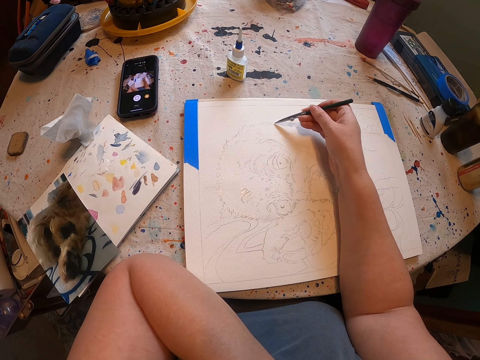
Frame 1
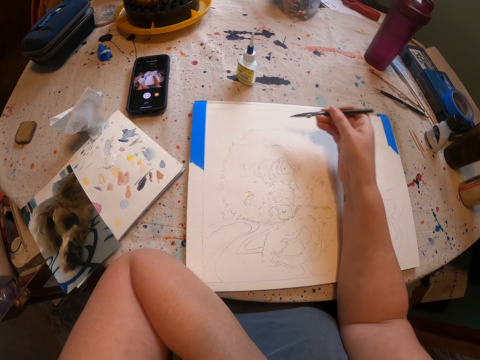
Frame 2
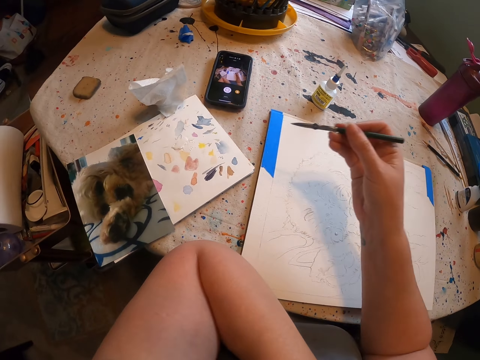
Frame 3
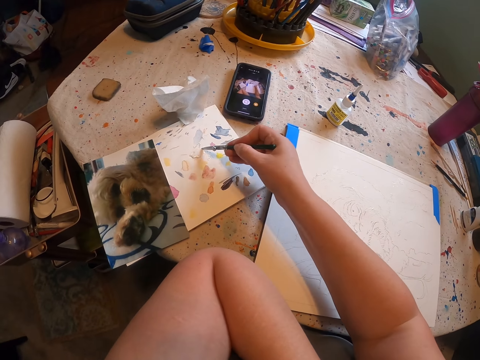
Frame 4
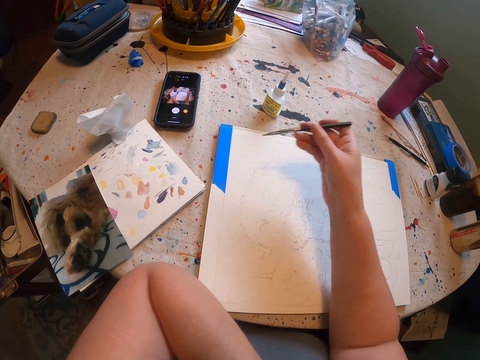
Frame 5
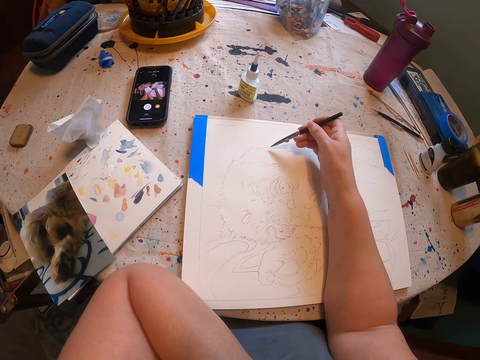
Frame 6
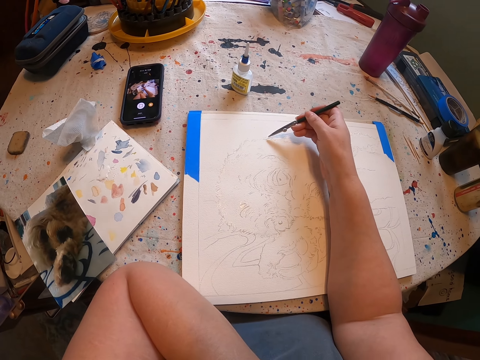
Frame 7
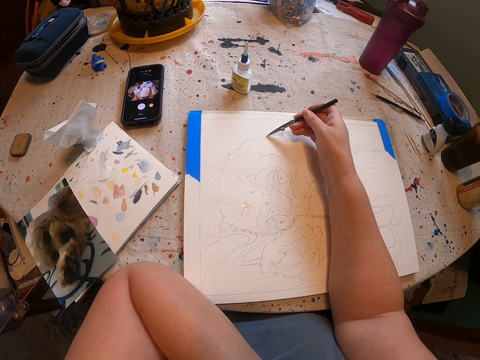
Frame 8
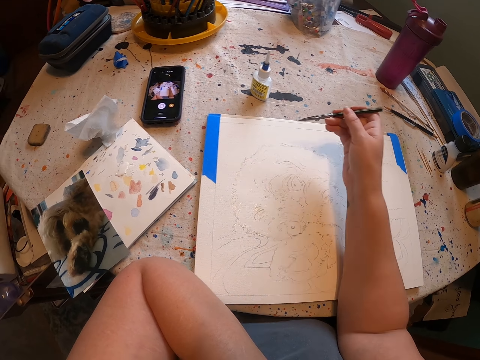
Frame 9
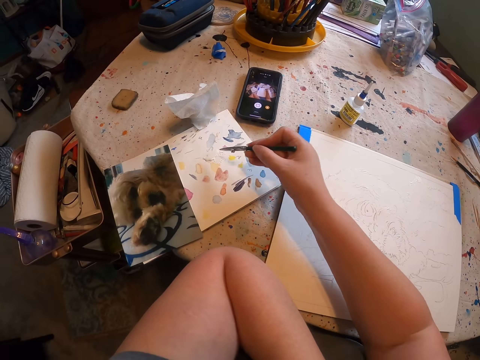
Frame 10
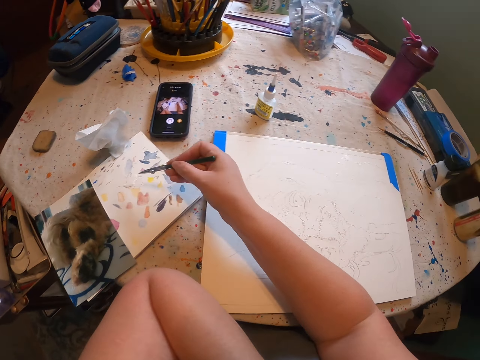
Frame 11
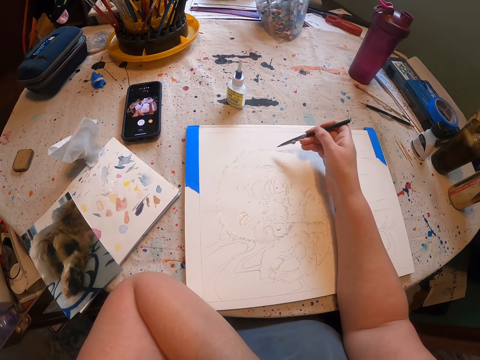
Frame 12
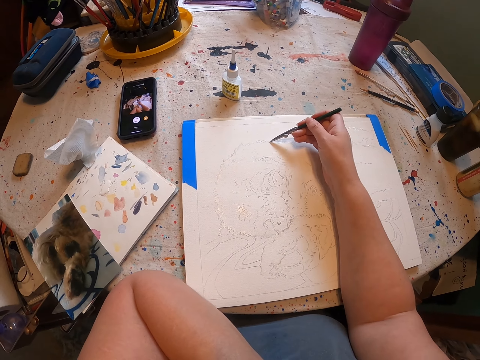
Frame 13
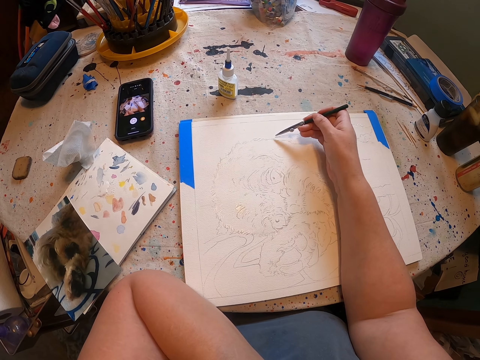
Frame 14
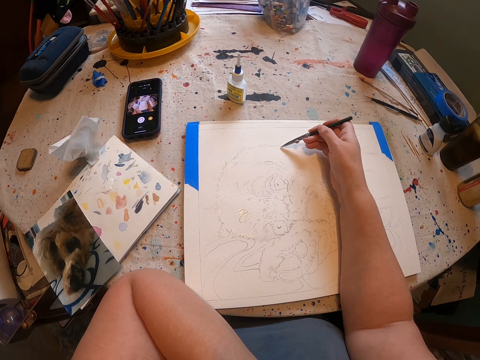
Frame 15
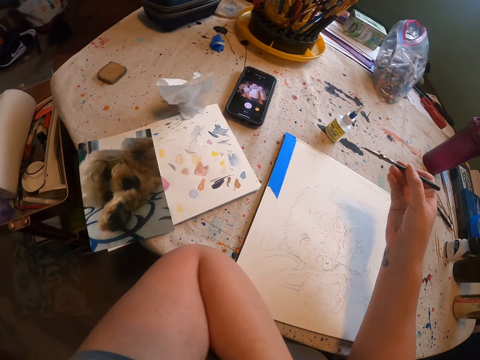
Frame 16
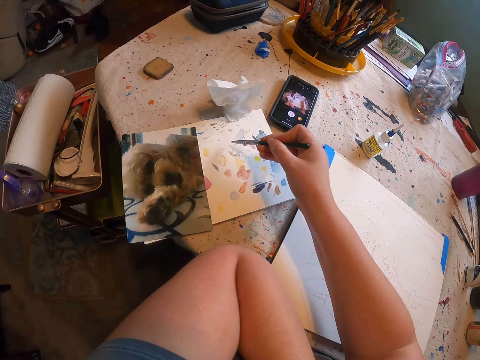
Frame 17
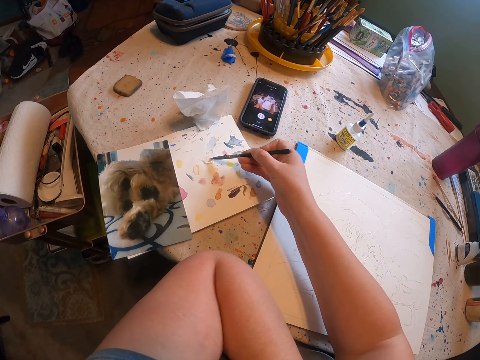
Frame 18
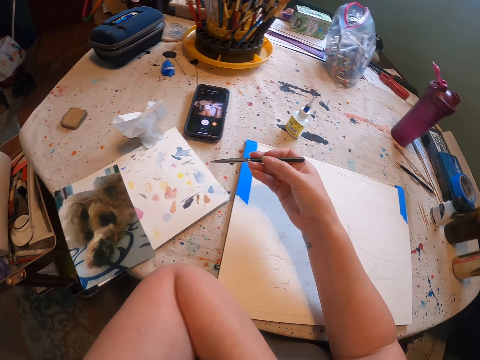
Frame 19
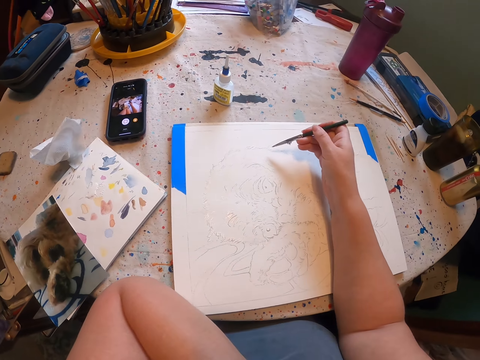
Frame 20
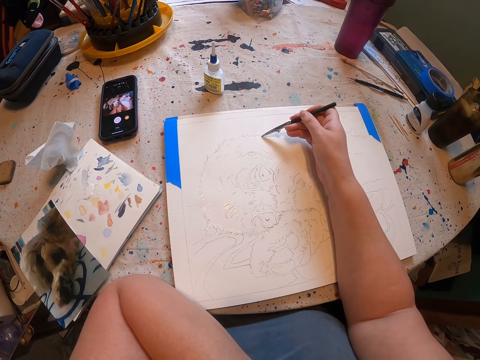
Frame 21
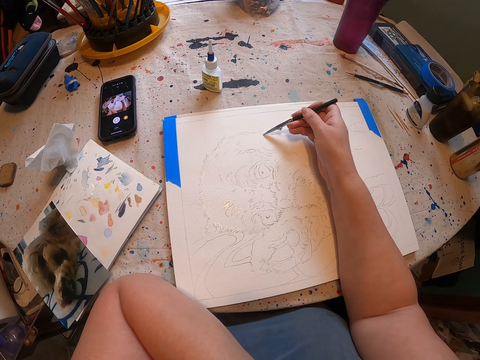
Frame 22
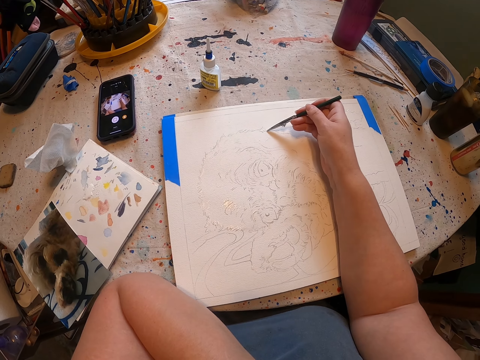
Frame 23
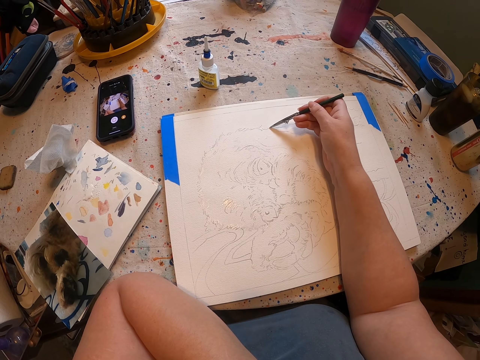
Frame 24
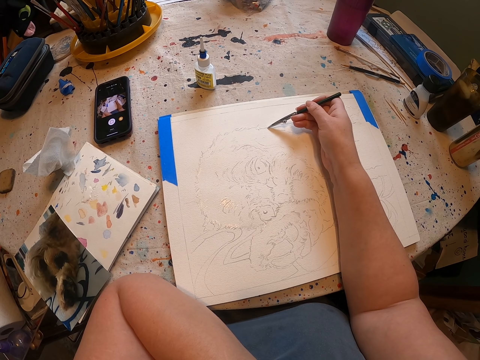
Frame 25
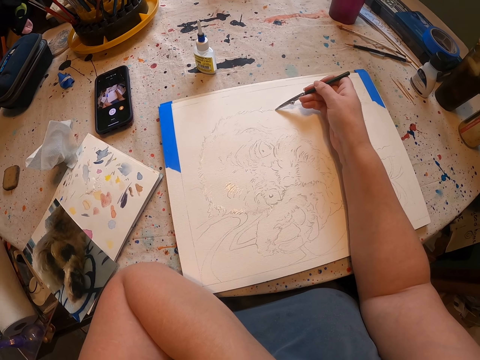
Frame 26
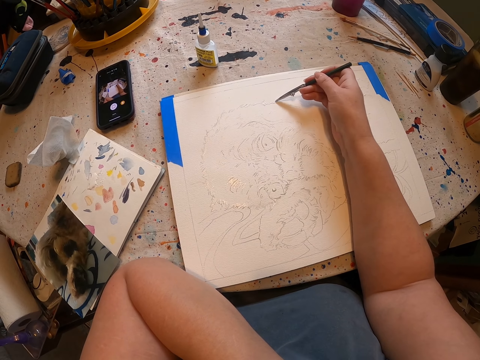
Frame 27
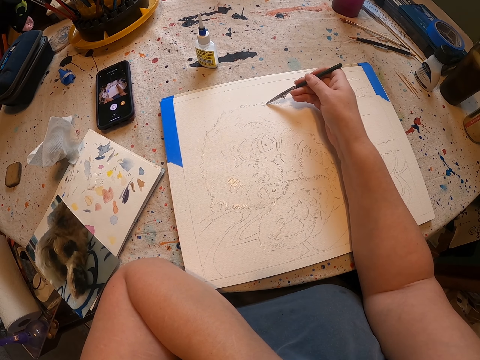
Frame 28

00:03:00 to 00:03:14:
The camera wearer puts the paints on the painting pen. They draw a dog on the paper. They put the paints on the painting pen. They draw the dog on the paper. They put the paints on the painting pen. They draw the dog on the paper.

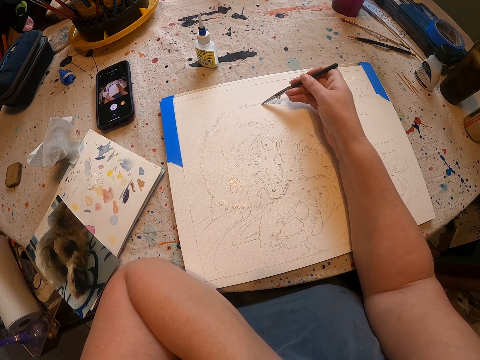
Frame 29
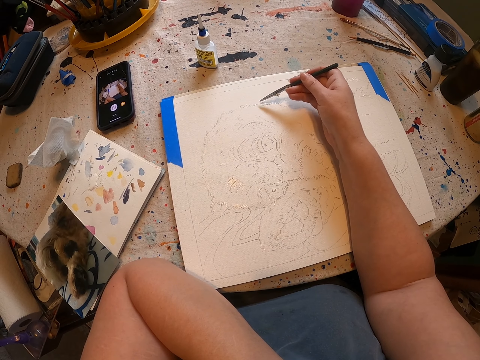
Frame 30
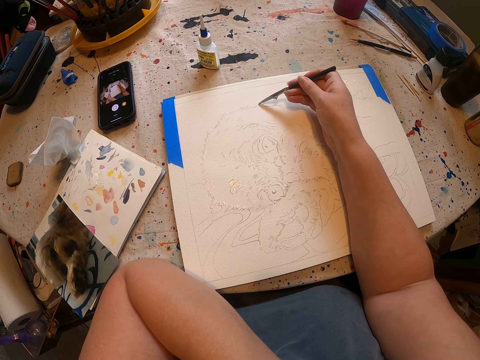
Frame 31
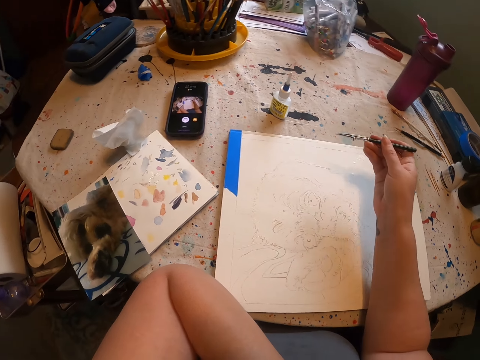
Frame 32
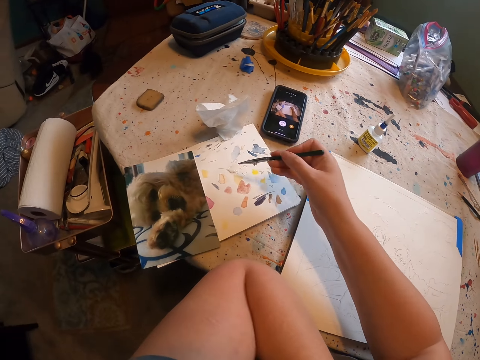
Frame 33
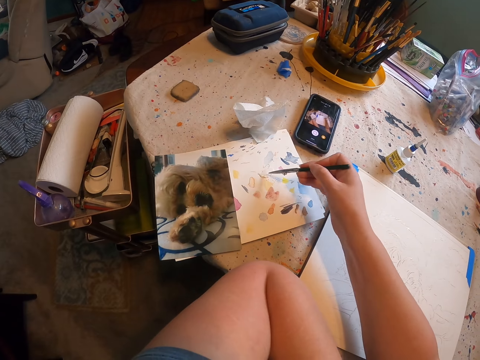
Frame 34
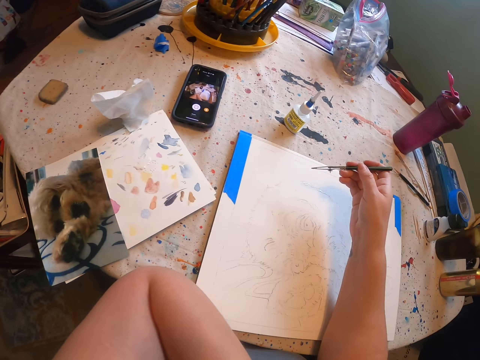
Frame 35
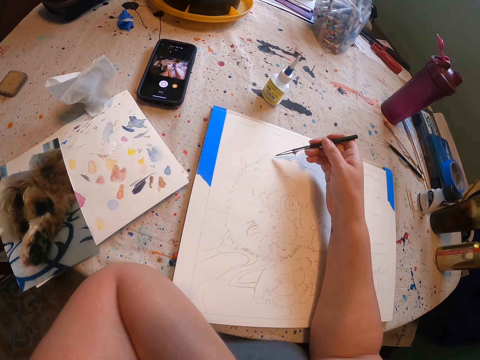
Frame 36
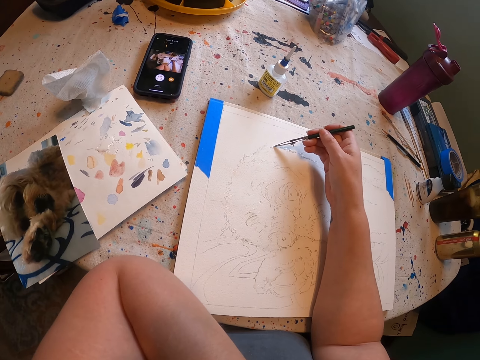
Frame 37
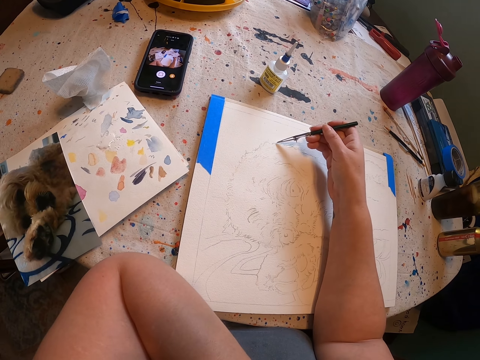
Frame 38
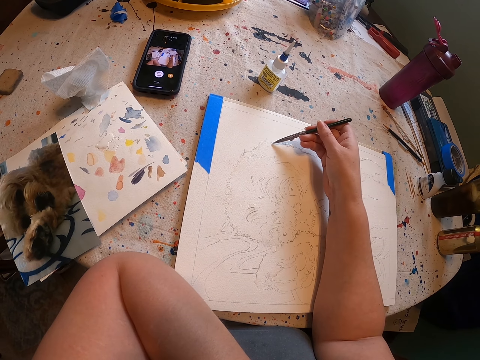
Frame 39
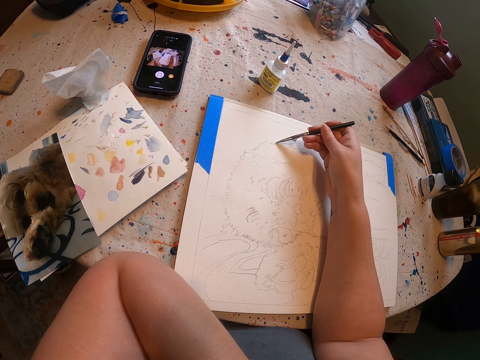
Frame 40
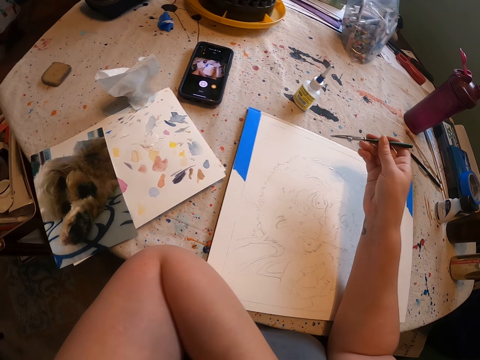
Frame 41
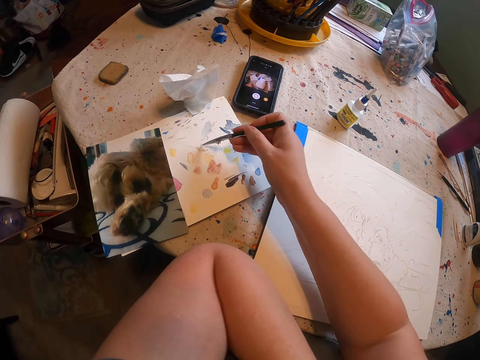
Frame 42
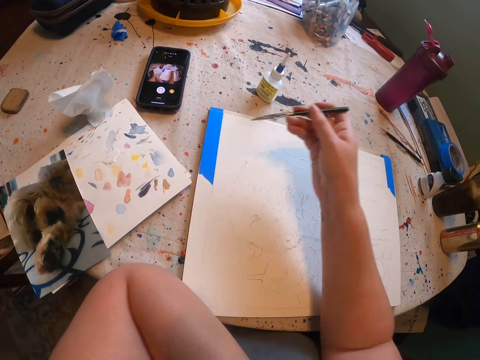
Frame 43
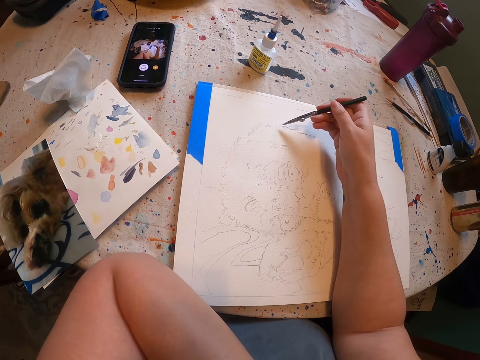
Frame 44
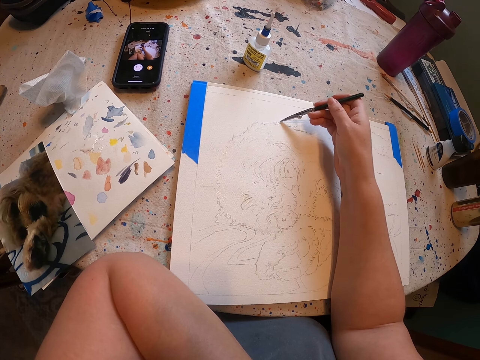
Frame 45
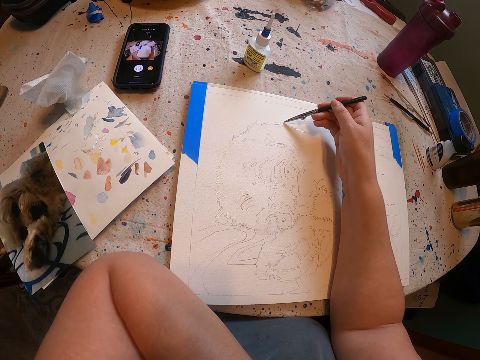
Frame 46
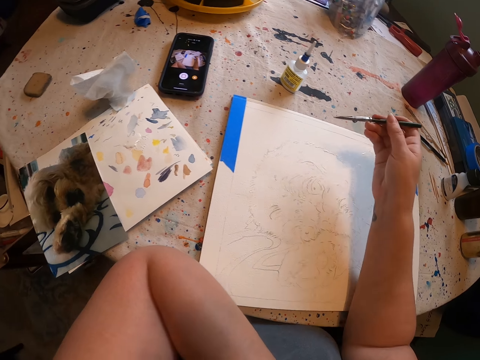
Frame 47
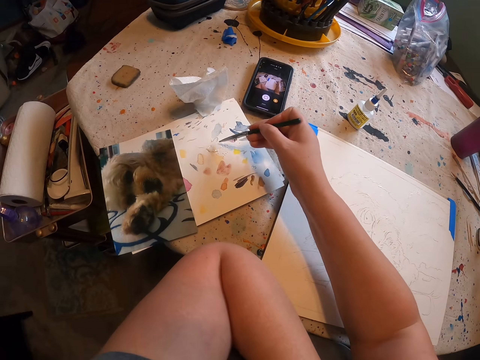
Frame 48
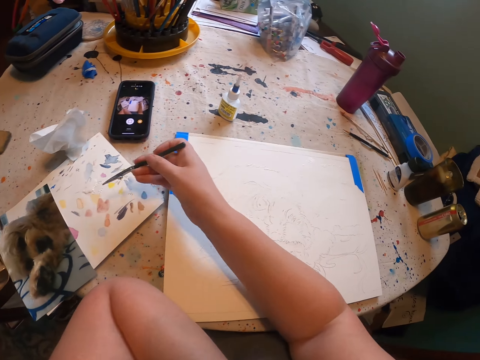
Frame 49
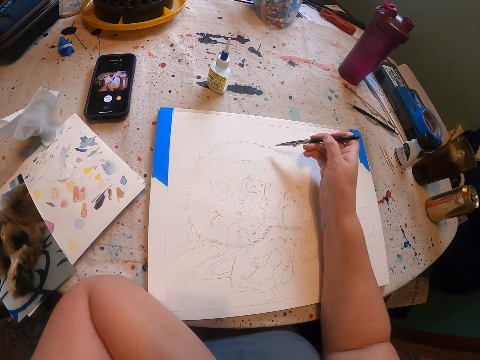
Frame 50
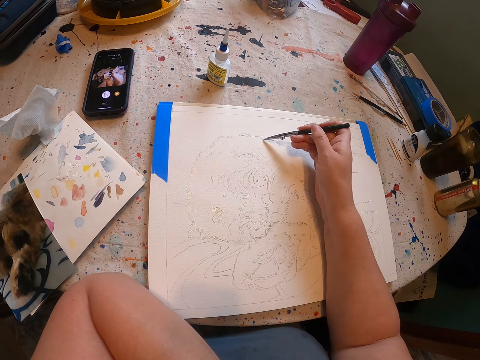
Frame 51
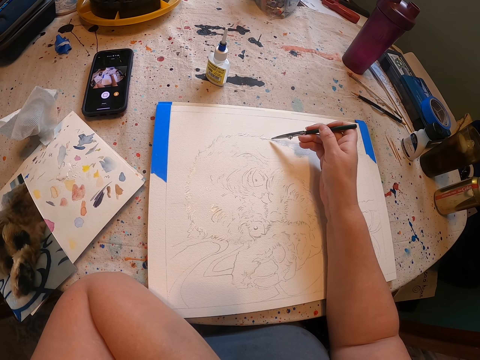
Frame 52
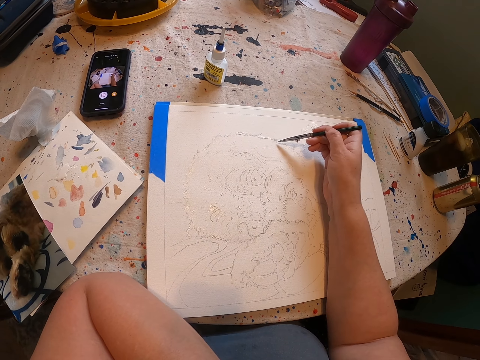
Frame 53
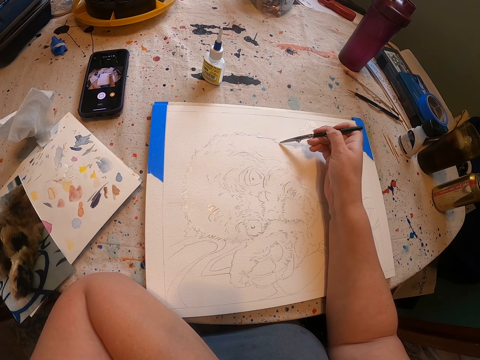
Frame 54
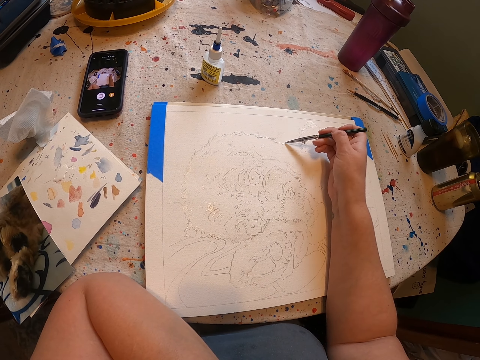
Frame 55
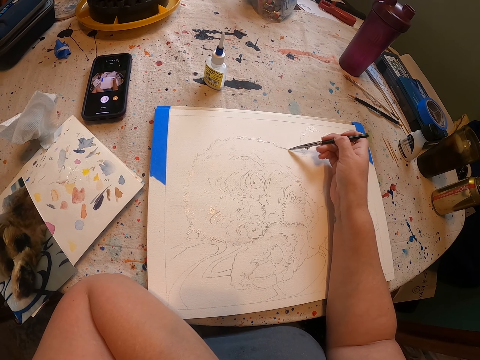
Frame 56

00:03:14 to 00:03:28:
The camera wearer puts the paints on the painting pen. They draw a dog on the paper. They put the paints on the painting pen. They draw the dog on the paper.
